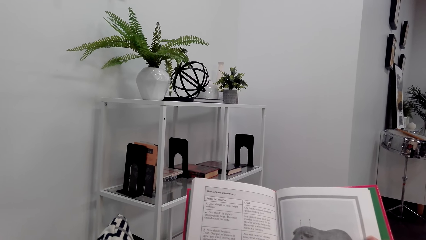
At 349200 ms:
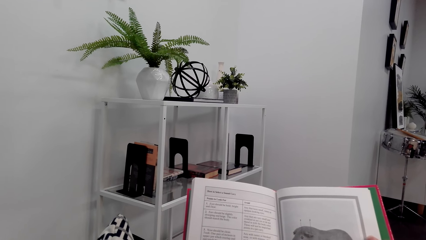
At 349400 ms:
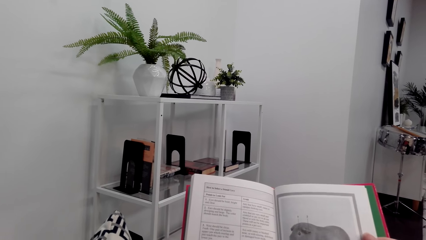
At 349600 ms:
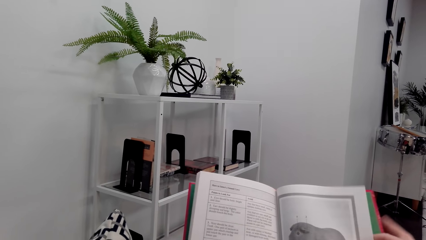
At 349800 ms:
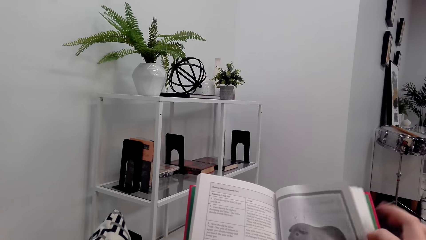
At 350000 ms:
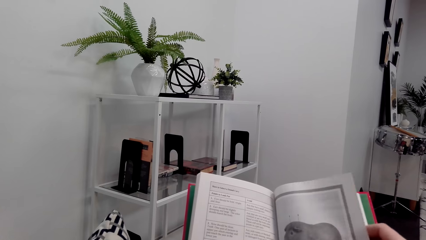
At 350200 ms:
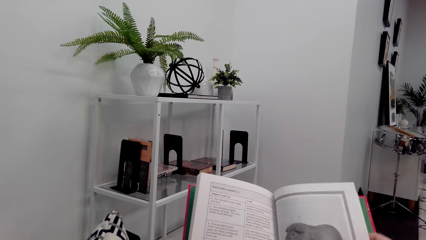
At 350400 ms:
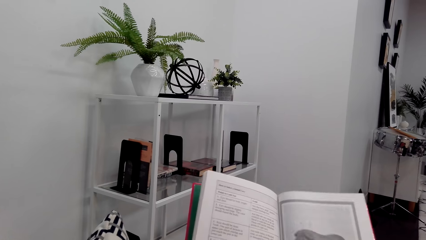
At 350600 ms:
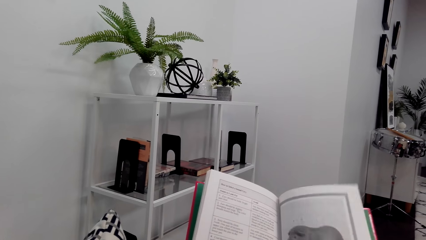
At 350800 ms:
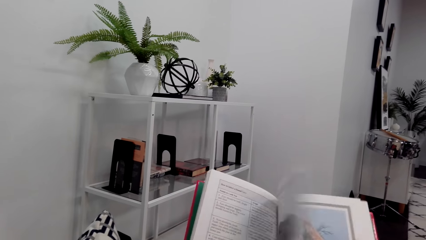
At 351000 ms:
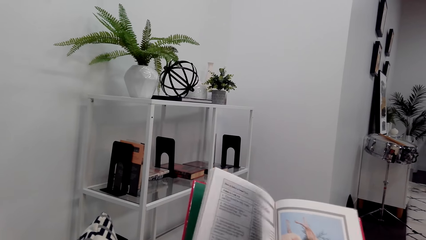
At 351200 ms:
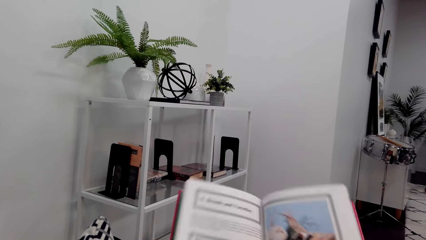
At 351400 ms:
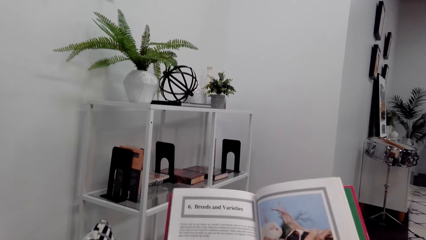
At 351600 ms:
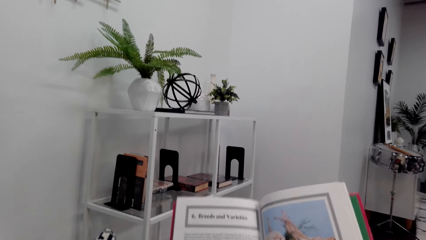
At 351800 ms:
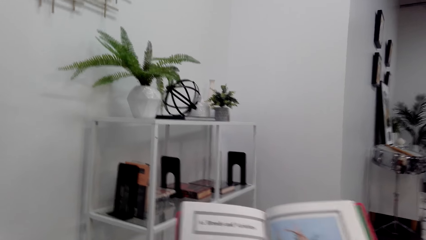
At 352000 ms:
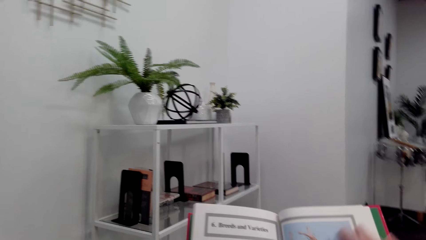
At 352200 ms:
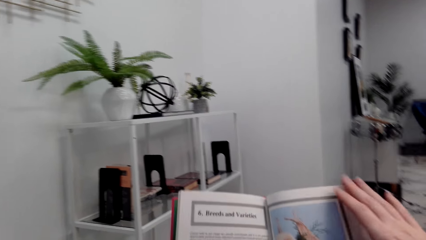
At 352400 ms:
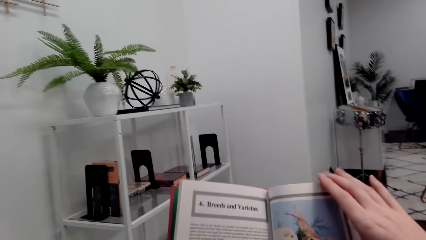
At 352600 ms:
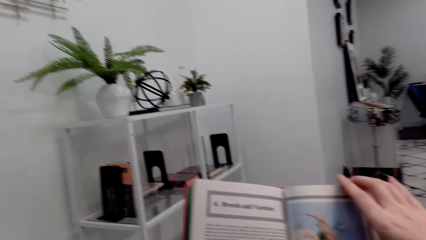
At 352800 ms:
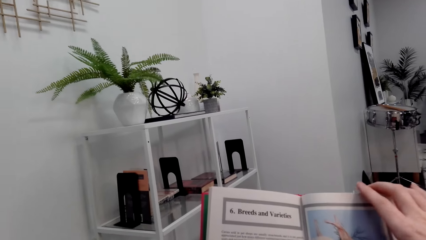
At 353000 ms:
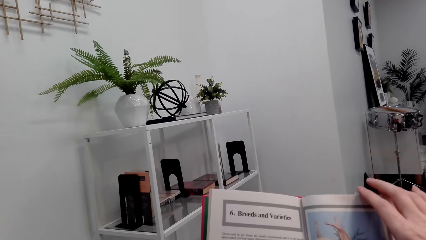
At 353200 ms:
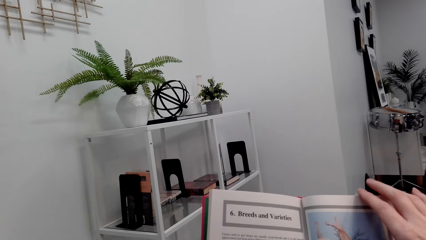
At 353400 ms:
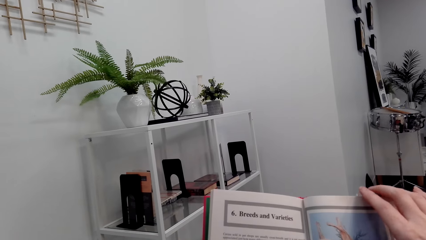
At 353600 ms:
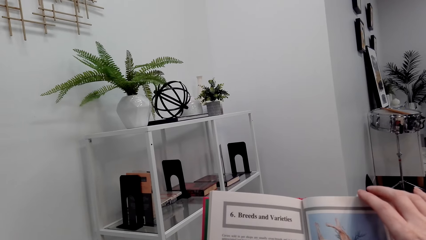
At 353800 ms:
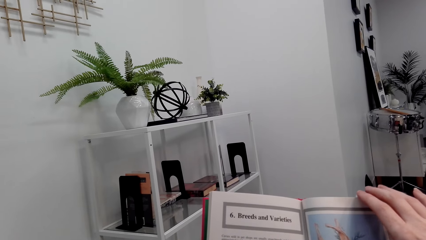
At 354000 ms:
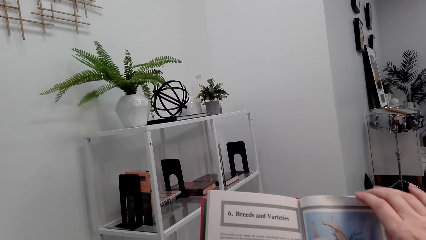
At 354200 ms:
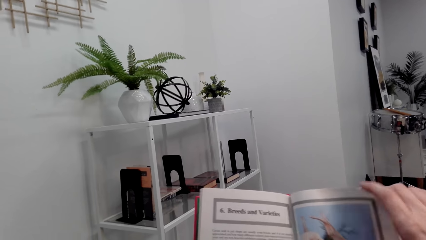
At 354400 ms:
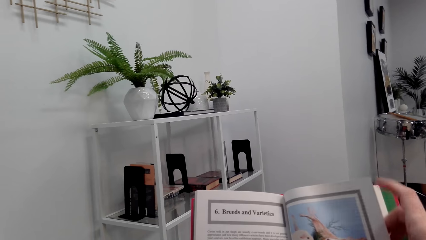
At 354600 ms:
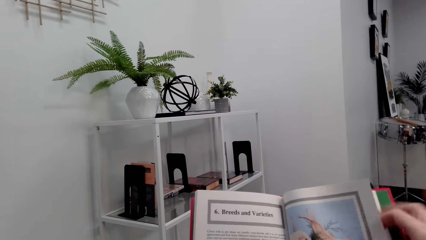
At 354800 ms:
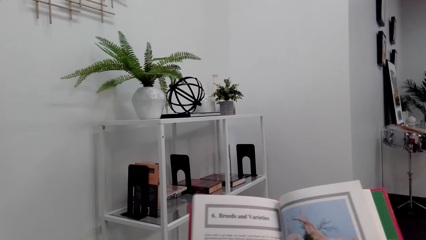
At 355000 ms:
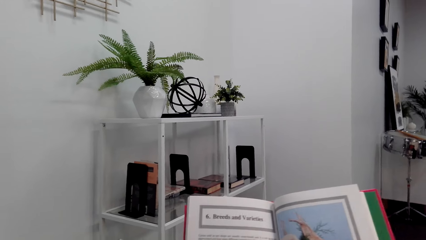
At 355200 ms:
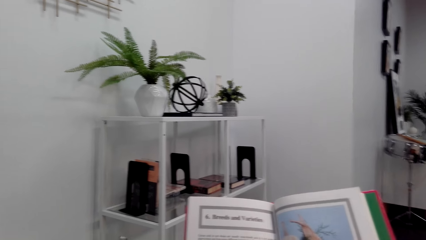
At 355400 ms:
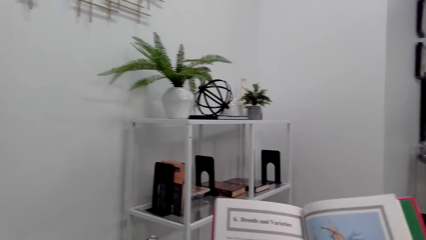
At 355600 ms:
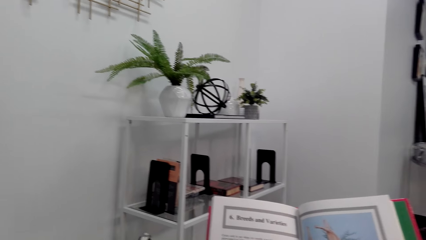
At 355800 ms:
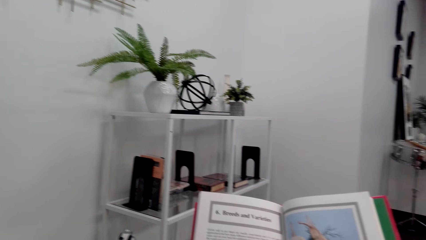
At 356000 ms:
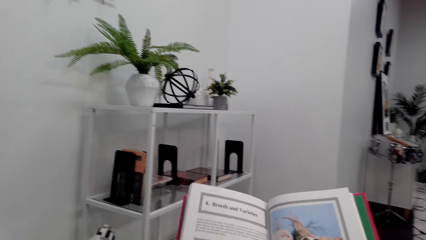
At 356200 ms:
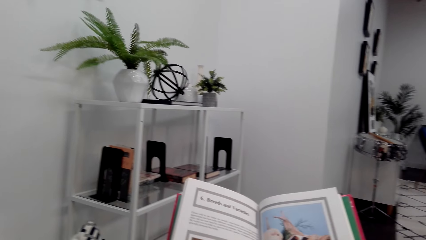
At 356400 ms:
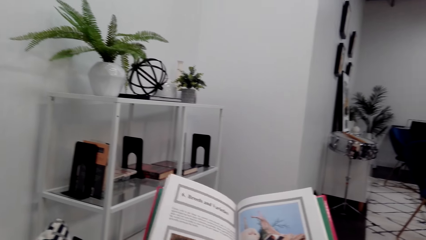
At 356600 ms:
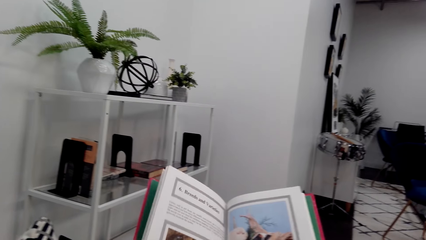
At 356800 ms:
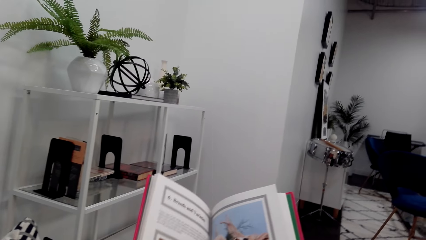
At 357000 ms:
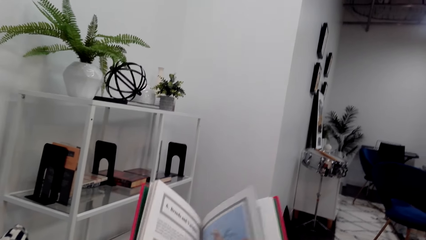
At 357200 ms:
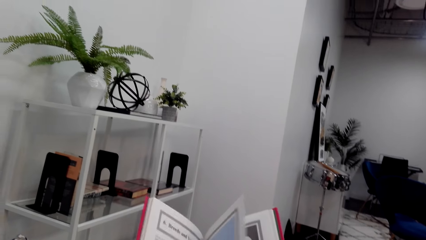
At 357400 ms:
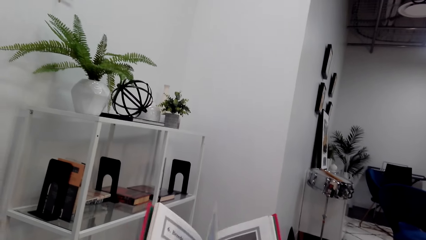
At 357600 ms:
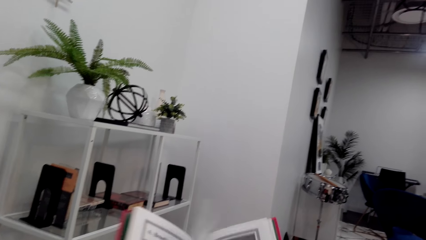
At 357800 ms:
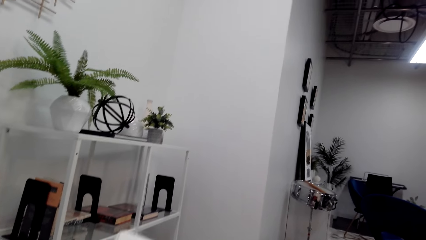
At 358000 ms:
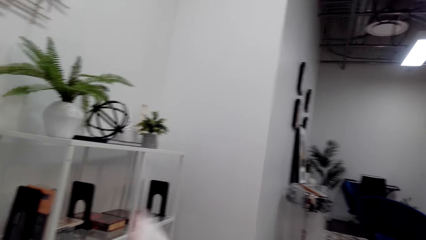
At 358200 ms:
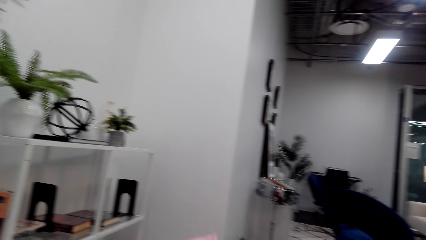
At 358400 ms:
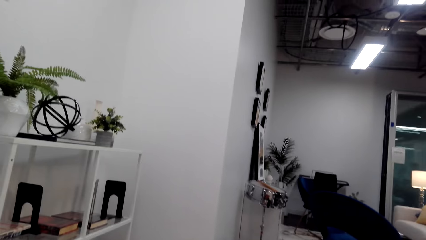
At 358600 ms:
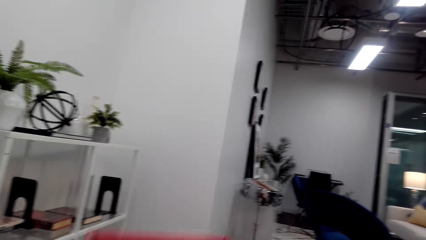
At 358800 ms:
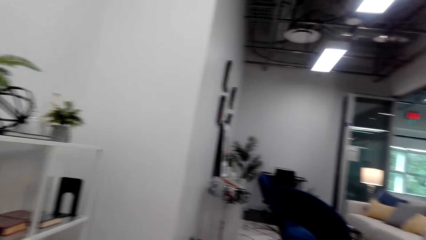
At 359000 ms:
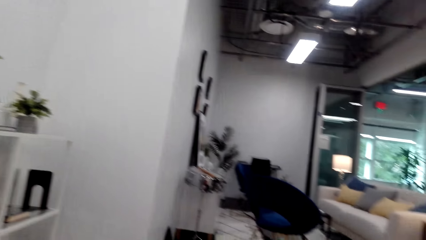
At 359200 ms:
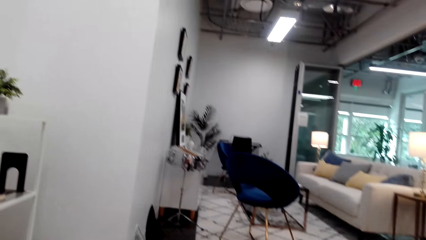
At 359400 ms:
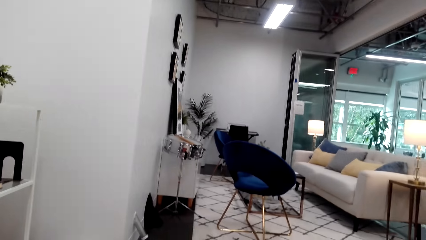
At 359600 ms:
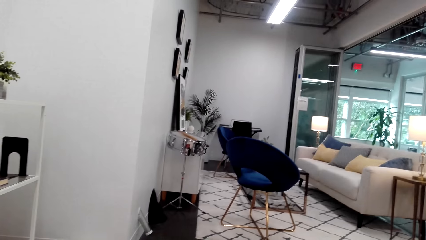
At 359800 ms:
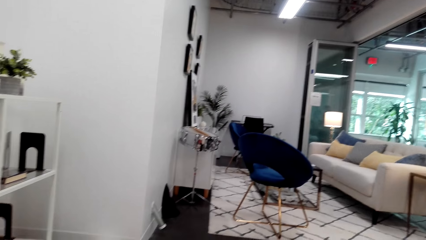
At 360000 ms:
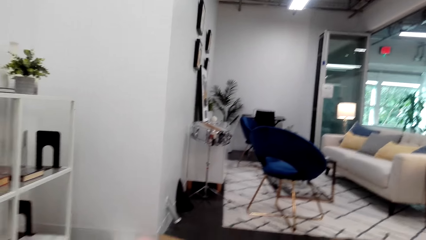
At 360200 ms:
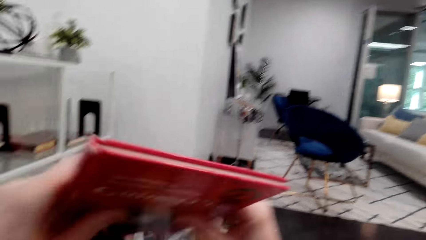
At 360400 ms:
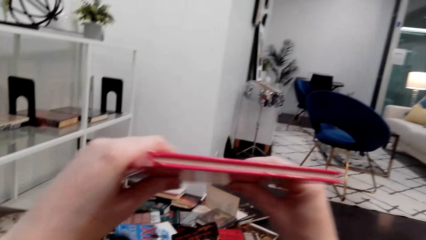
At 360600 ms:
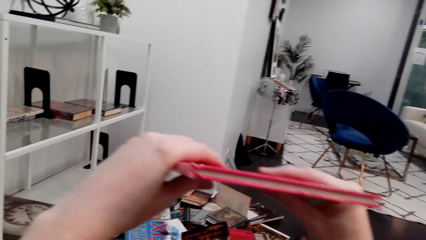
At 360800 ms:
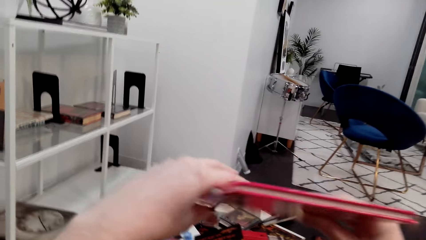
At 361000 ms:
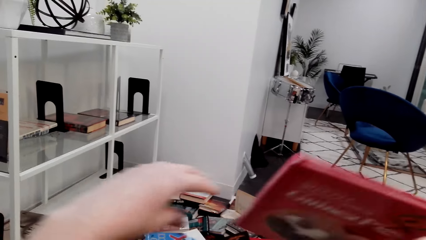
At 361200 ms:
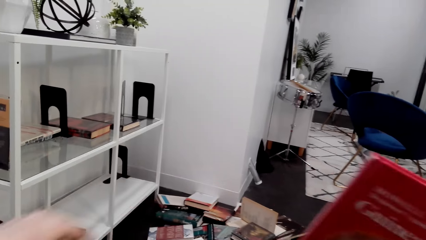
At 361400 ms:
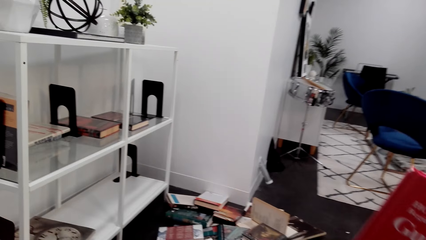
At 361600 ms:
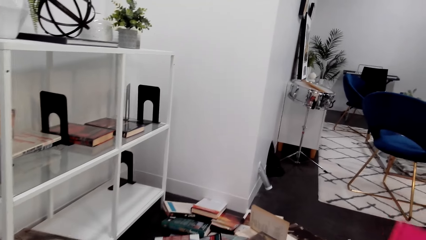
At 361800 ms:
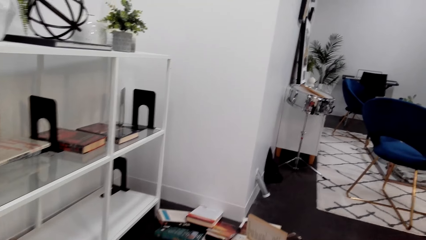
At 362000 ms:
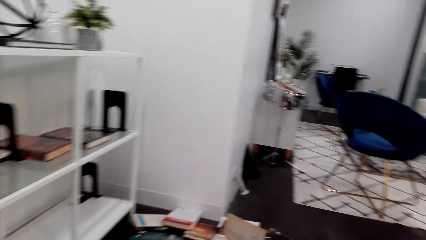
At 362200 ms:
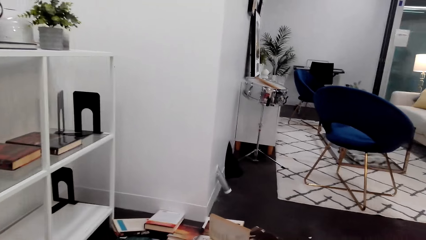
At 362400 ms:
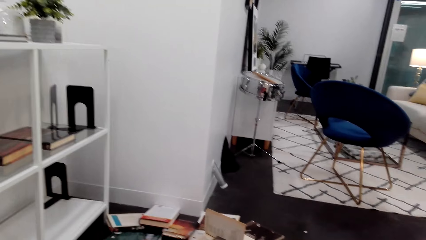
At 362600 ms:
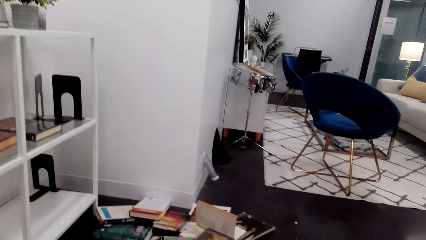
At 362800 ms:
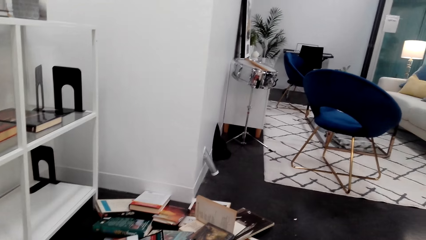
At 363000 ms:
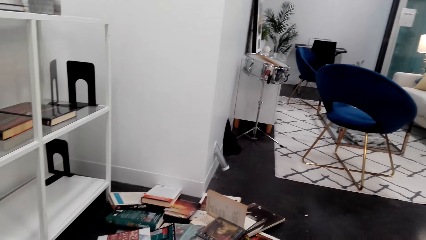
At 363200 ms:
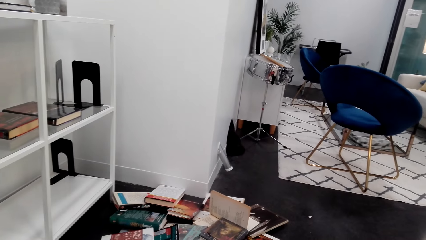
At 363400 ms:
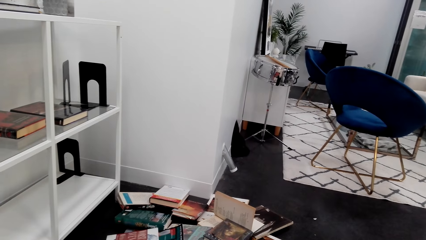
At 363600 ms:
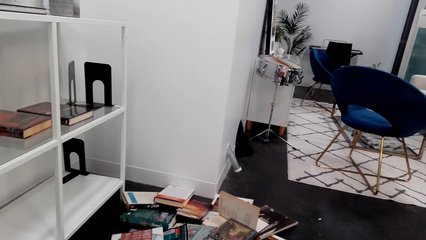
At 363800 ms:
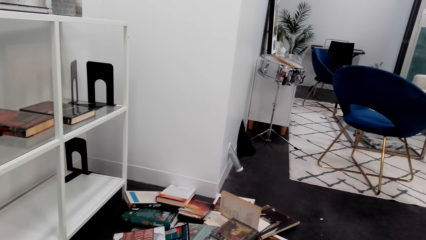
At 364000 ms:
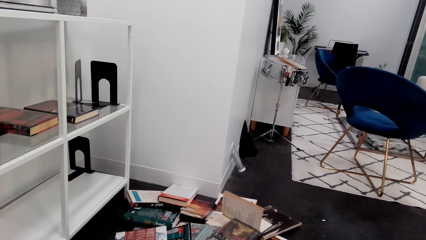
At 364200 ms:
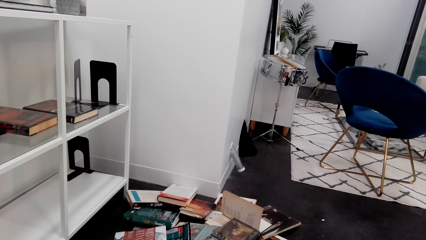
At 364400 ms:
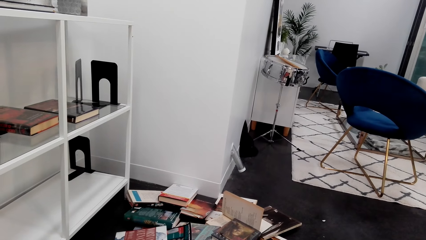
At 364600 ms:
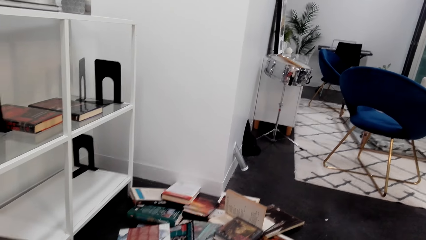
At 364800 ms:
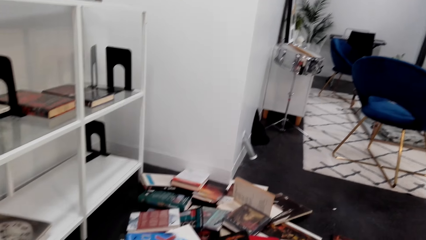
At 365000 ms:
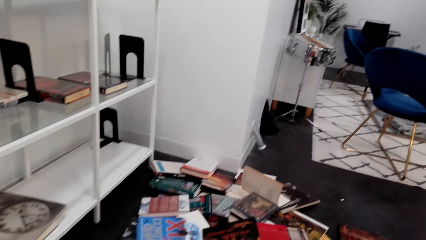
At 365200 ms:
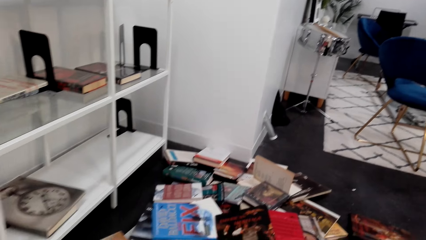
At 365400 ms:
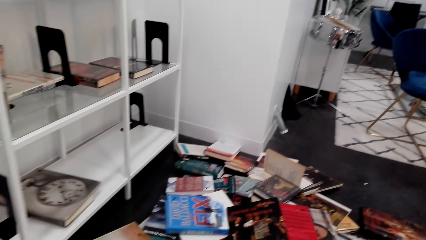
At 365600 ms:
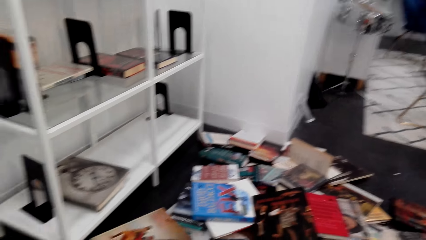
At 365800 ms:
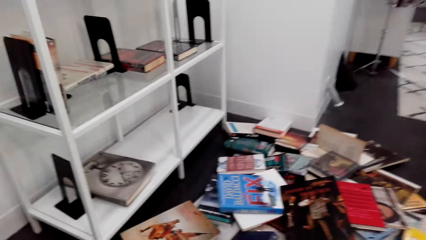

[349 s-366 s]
The camera wearer flips a page of the book. They hold a page of the book. They read the book. They flip a page of the book. They close the book. They look at the books.
